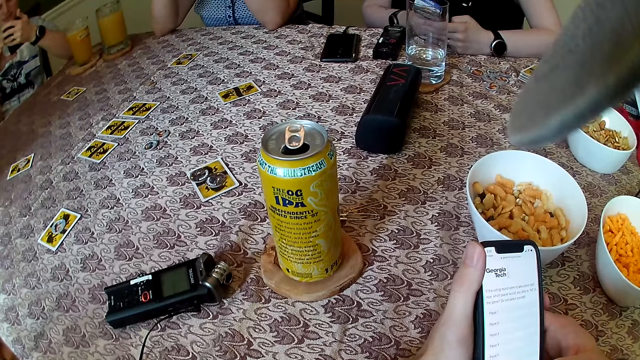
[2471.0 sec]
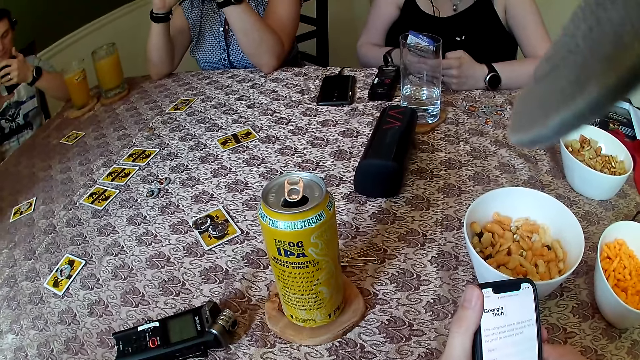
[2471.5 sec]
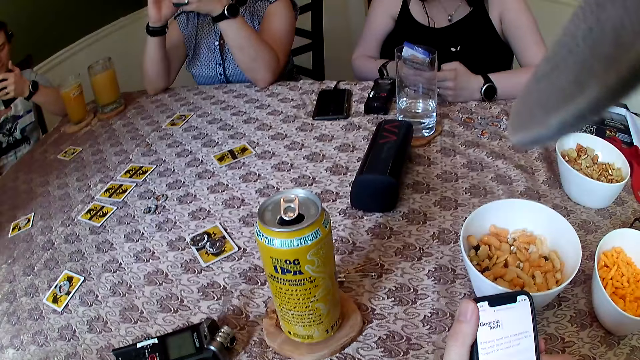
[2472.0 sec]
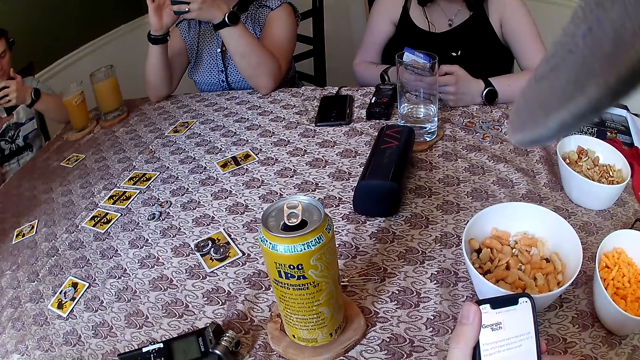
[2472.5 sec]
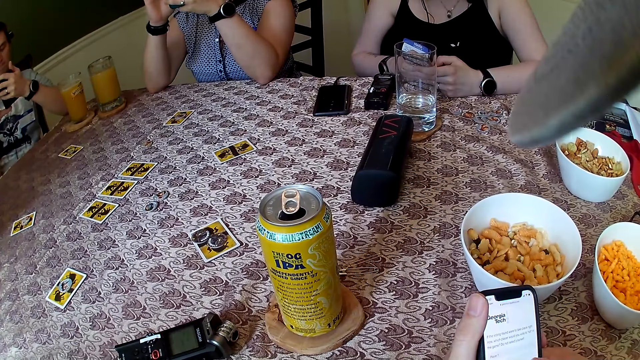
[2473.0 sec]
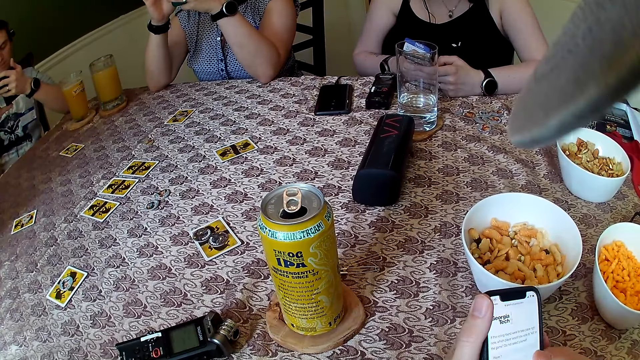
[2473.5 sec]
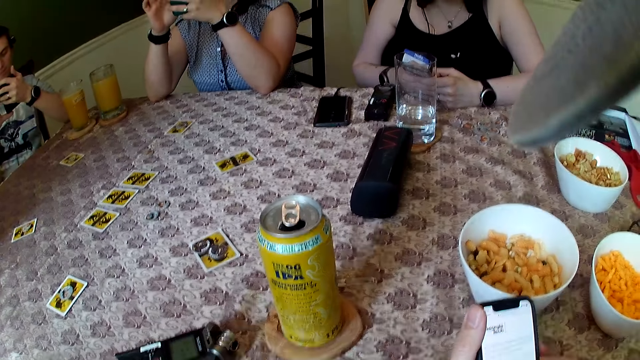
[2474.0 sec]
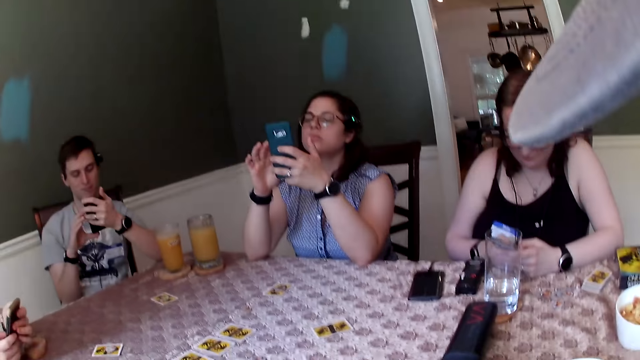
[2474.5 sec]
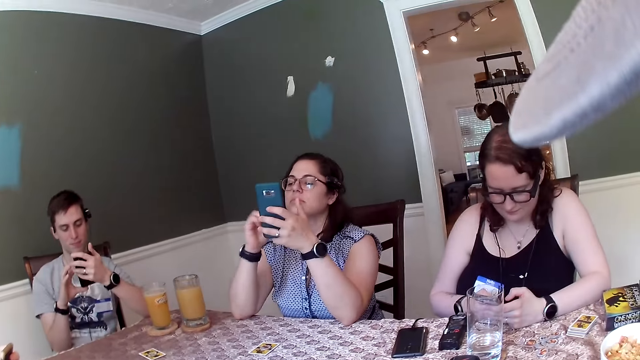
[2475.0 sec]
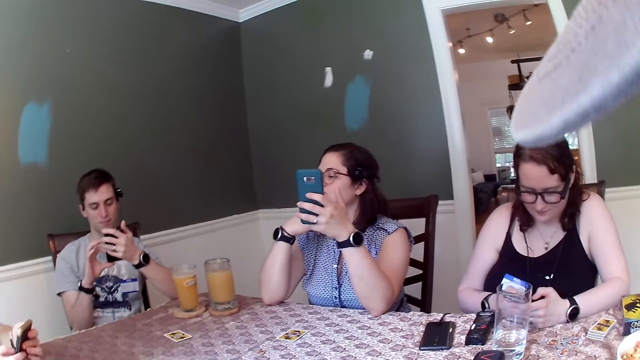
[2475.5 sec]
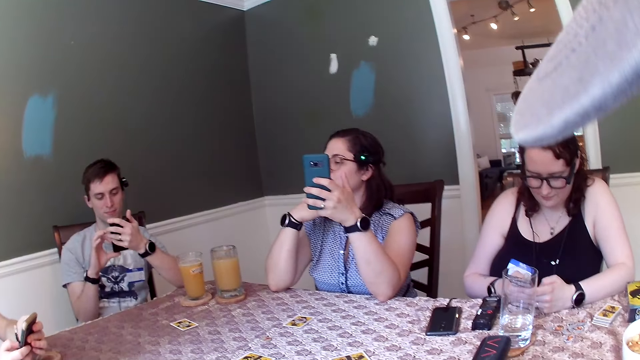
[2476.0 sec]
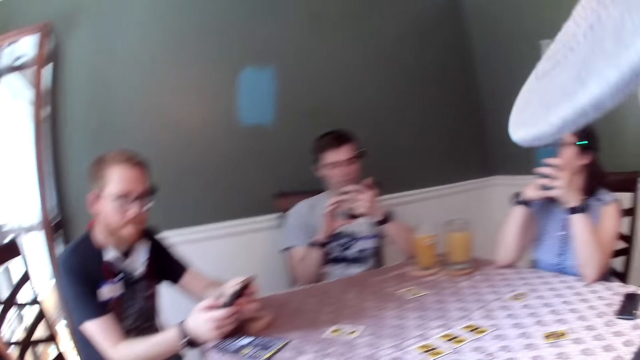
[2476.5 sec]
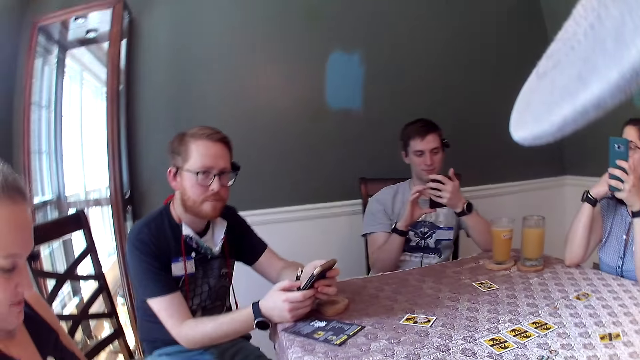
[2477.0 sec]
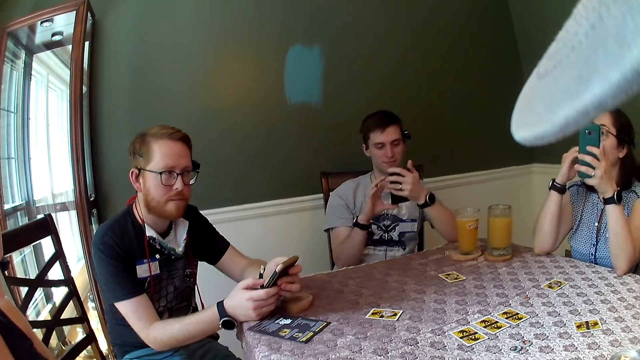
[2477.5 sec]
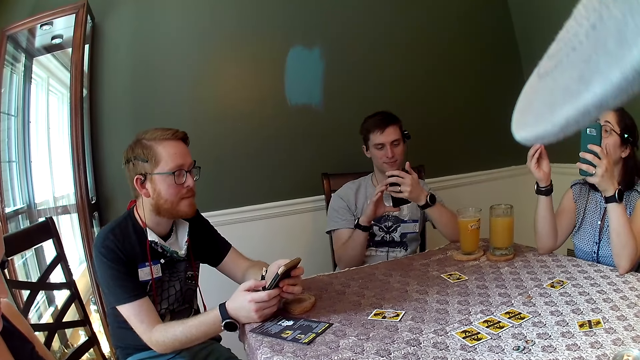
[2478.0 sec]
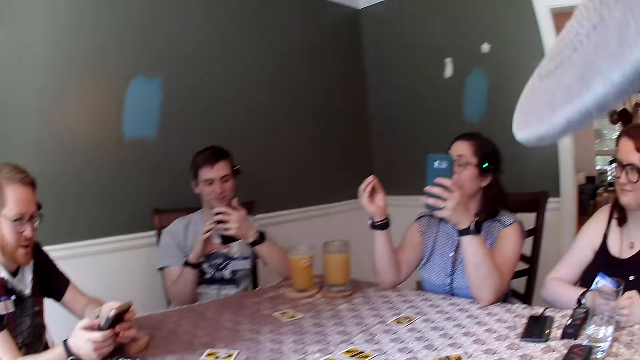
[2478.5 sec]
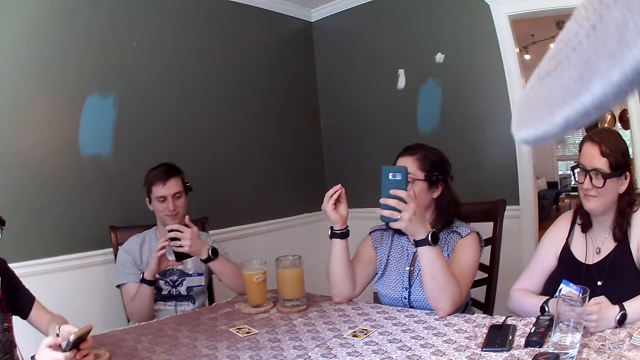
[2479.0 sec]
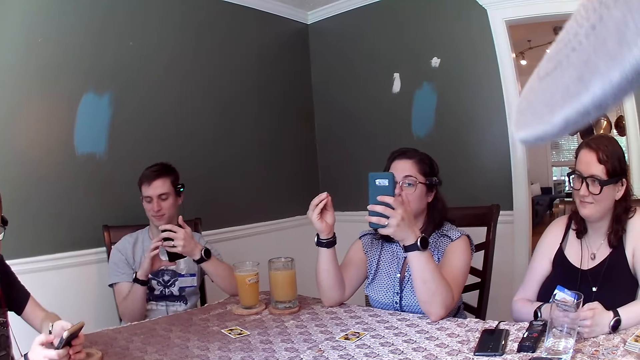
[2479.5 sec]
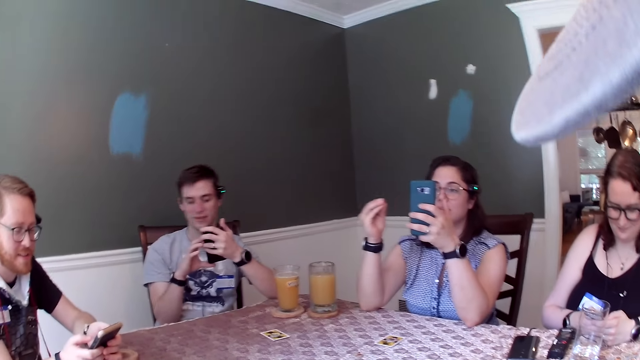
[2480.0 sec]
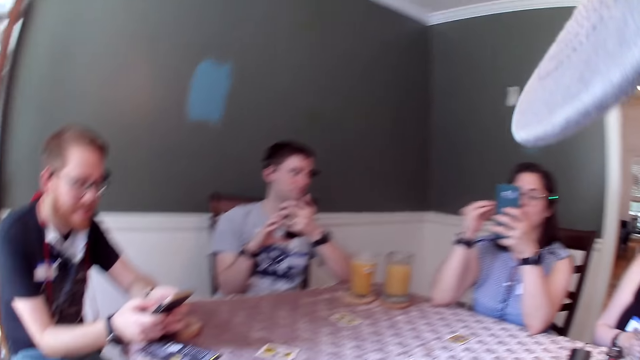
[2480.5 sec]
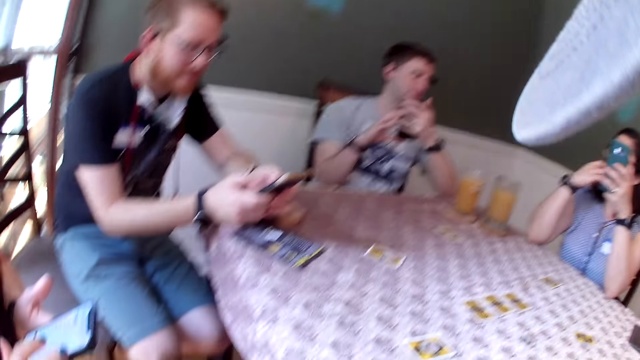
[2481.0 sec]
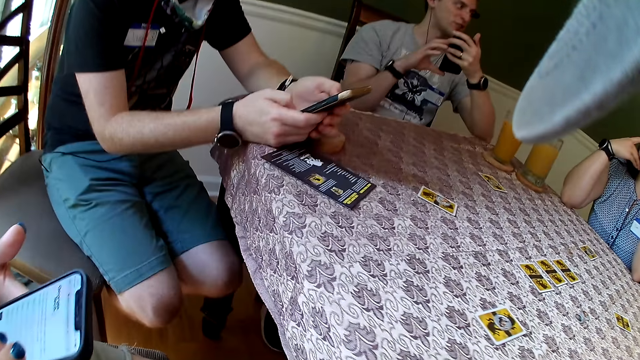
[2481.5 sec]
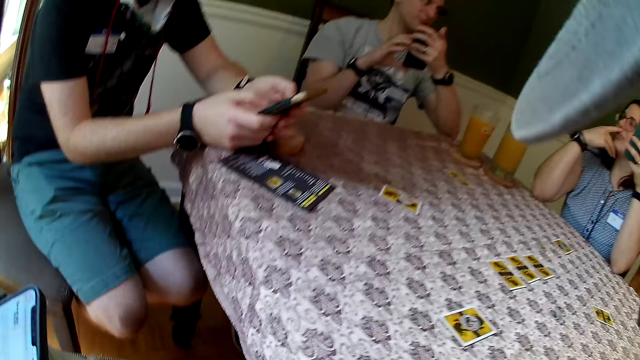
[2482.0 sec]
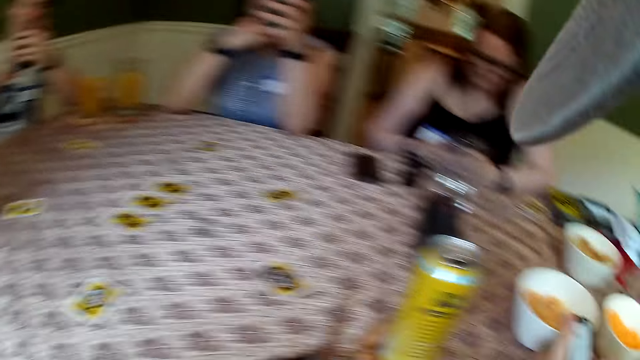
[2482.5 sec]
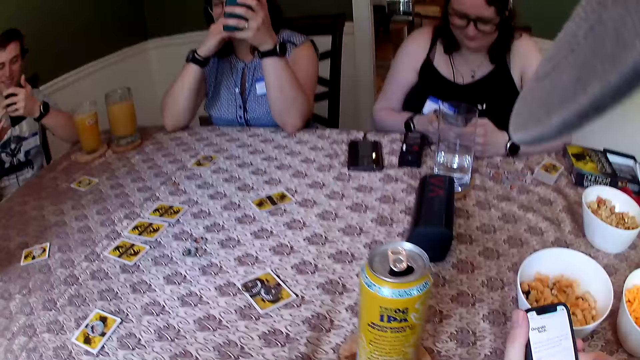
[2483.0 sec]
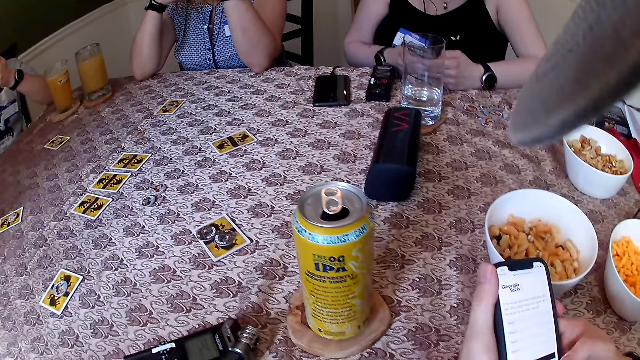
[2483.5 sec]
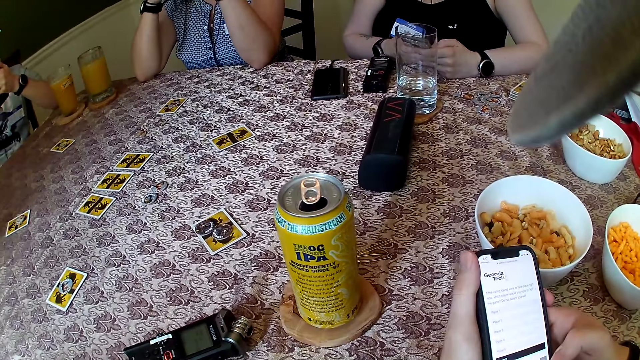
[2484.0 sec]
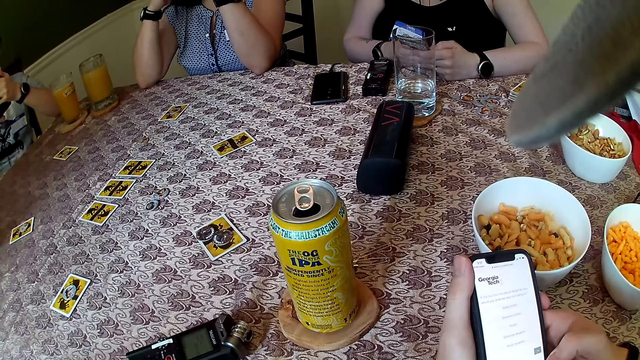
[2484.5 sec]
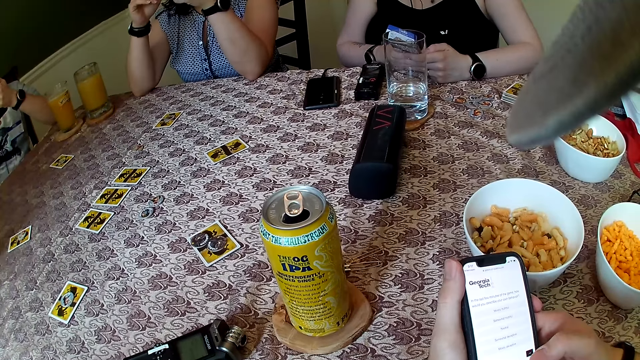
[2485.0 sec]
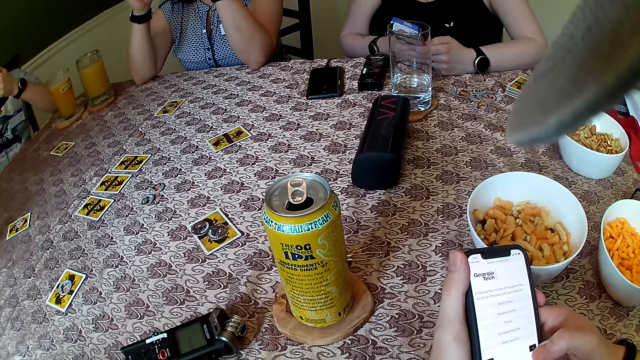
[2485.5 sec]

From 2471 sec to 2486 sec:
The camera wearer looks around. A woman touches her chin with her right hand and converses with the group of people. The camera wearer operates his phone.

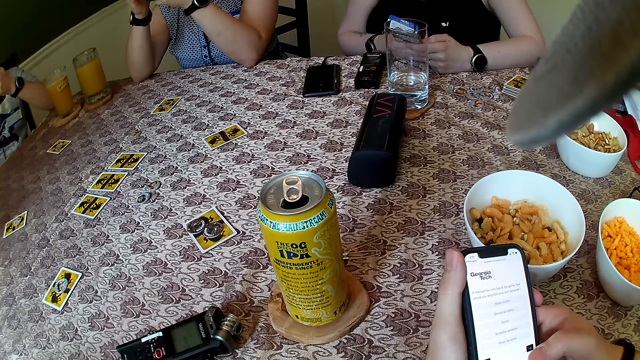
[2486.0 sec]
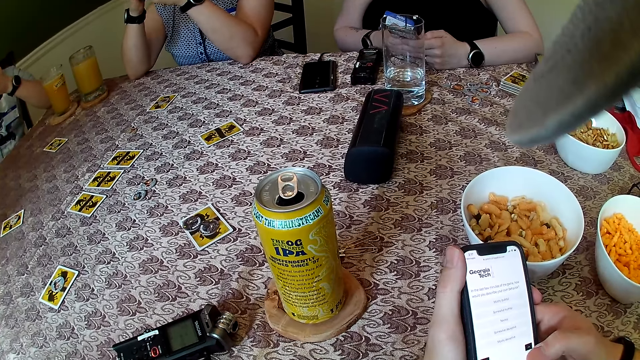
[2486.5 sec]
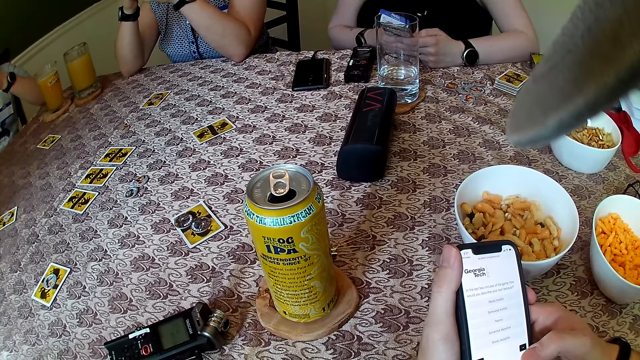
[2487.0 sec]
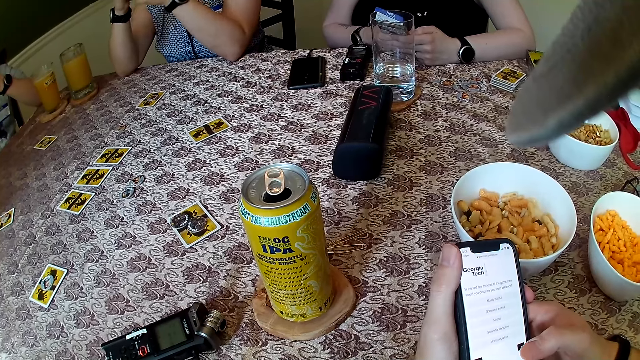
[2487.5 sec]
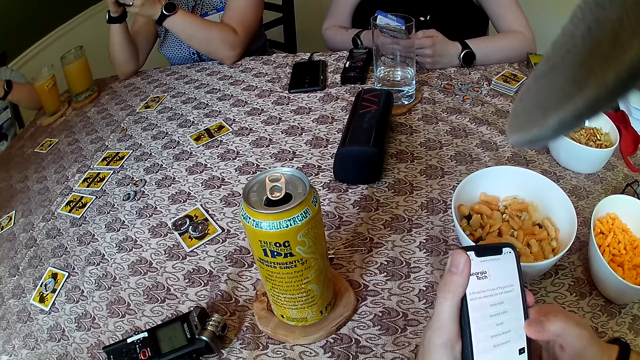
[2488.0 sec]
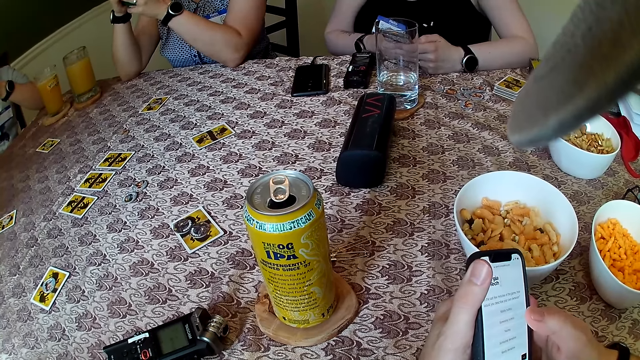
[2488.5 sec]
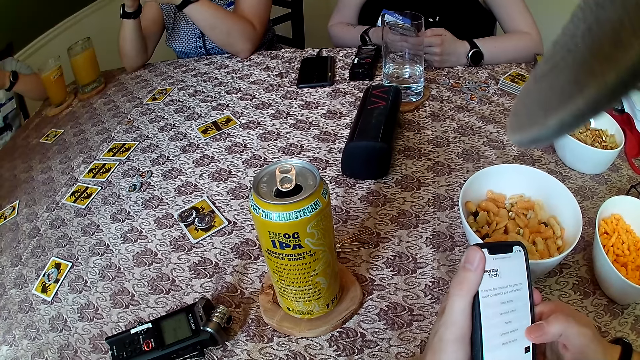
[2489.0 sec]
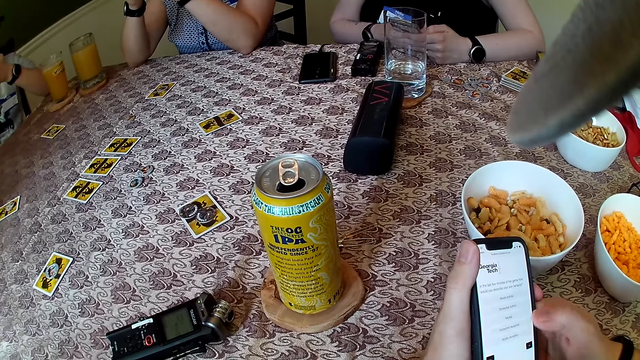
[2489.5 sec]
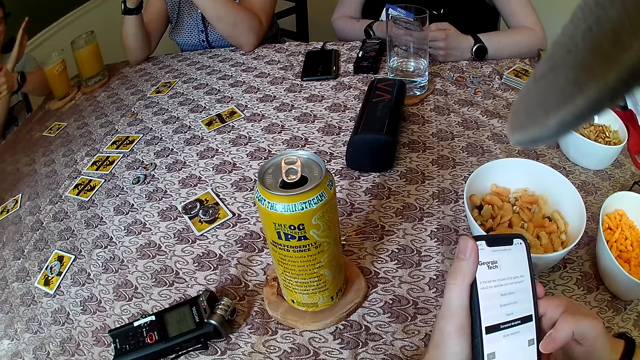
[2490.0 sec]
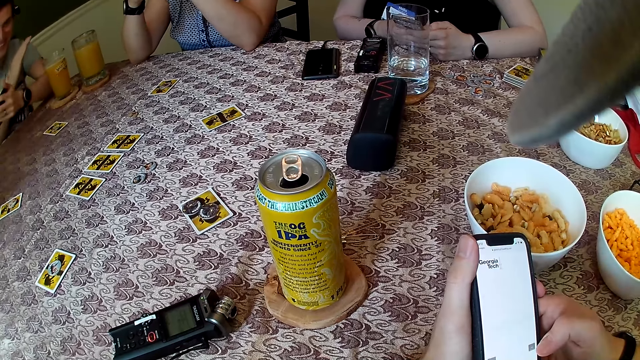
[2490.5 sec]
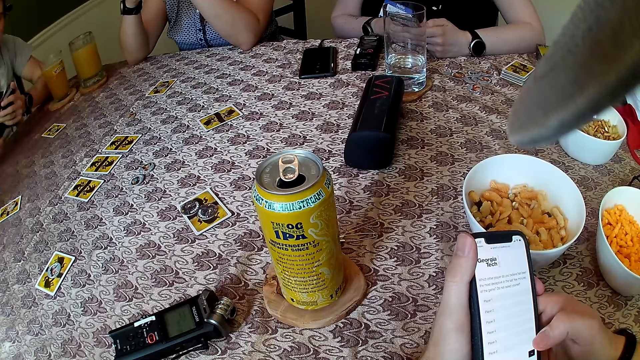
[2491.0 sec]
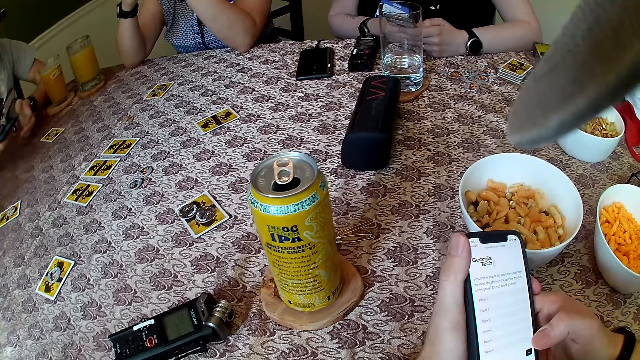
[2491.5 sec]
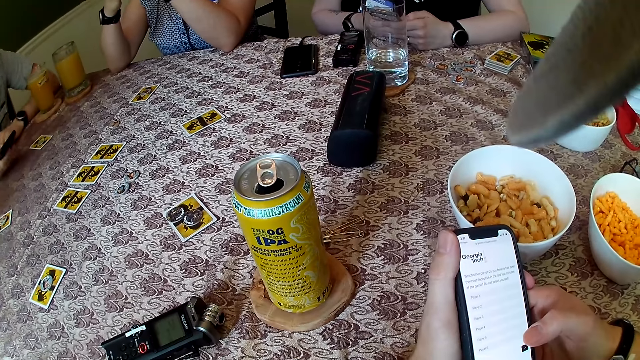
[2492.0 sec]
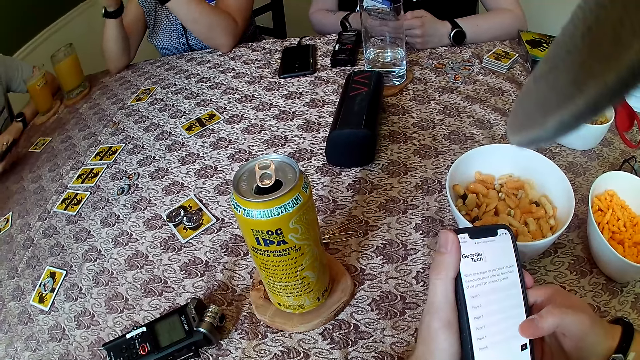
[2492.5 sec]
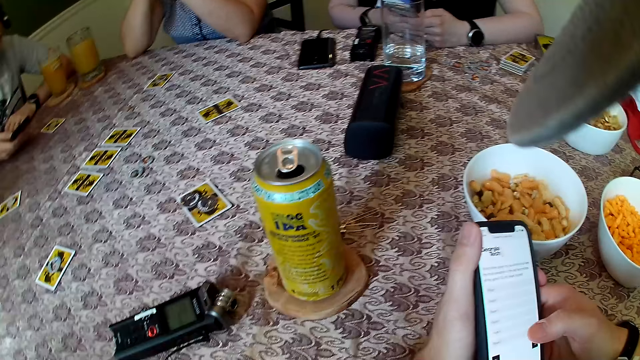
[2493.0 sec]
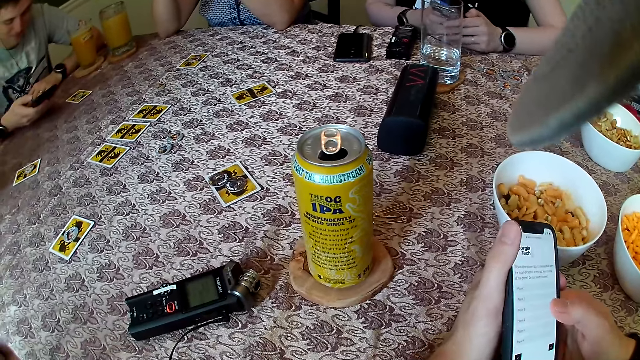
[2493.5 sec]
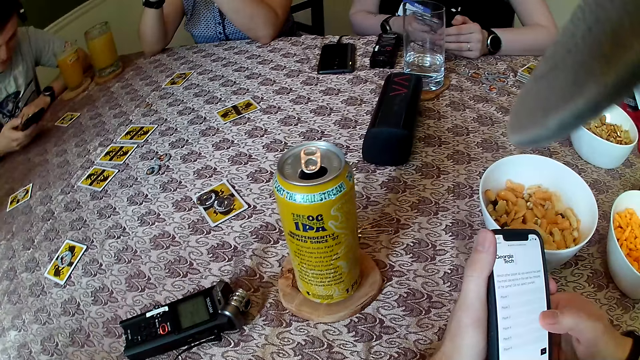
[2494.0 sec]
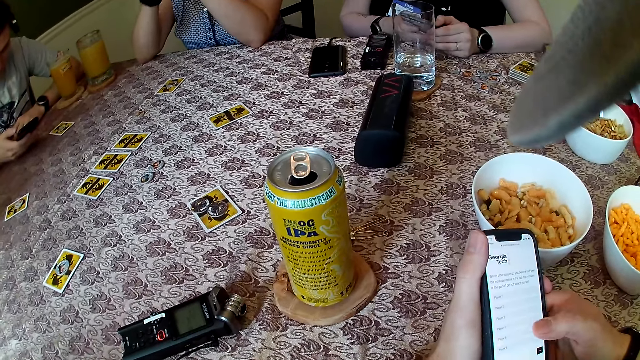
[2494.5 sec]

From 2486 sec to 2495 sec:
The man drops his left hand on the dining table.
